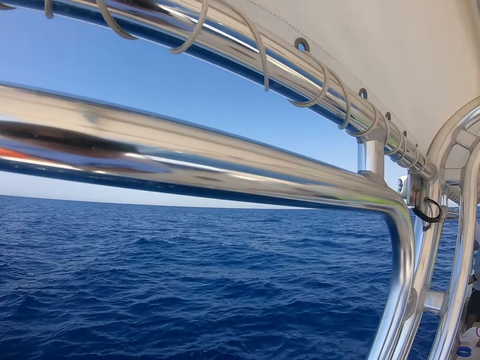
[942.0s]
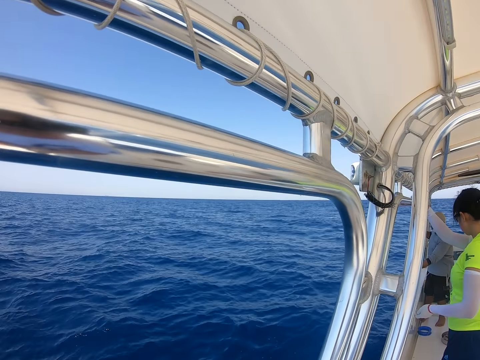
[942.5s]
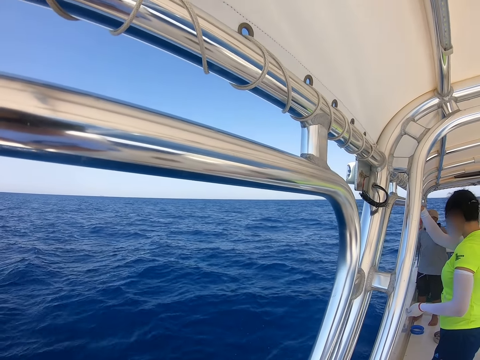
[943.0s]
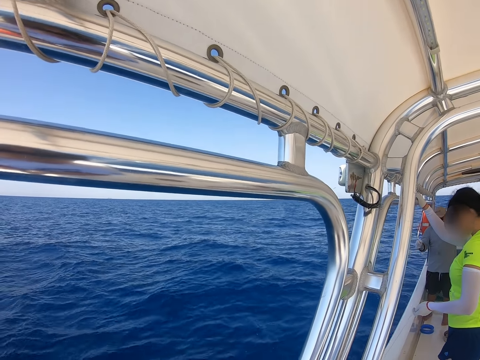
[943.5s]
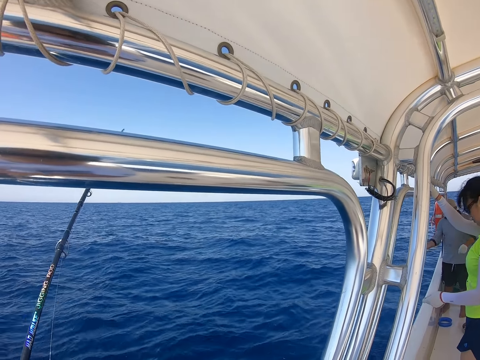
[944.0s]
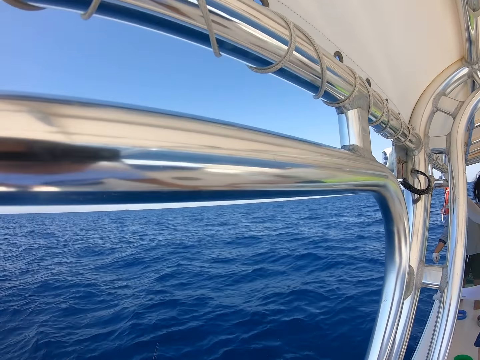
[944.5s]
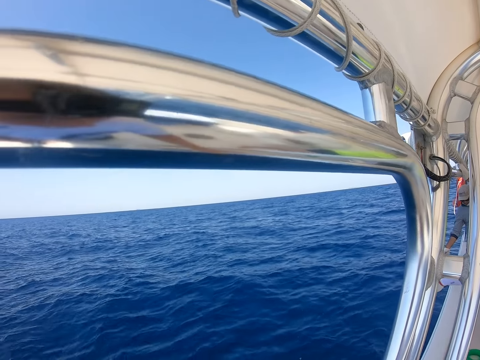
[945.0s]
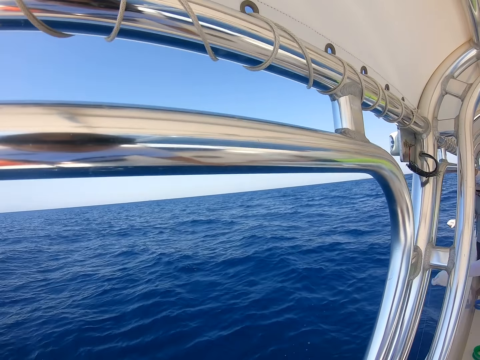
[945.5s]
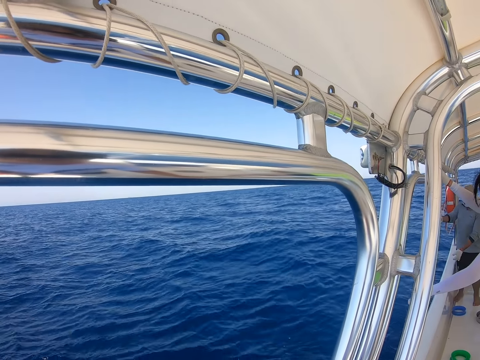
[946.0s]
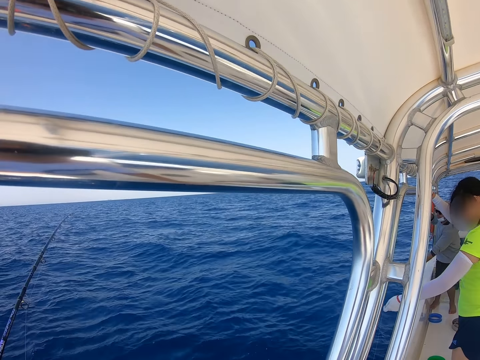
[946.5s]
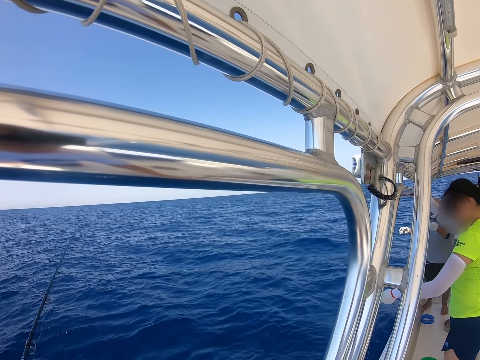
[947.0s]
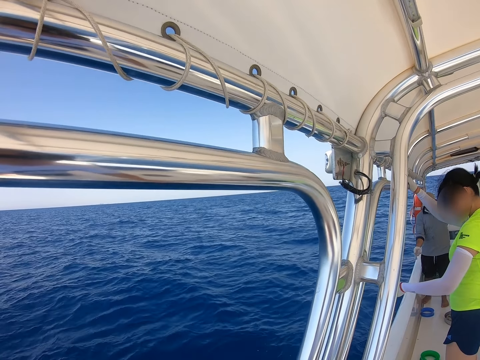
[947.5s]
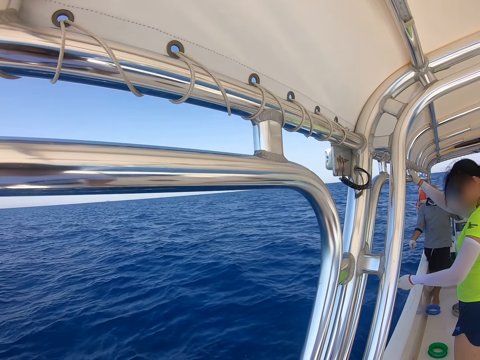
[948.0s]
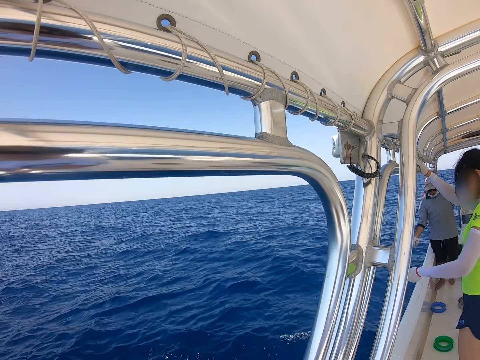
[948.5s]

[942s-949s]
A man stares at another man.

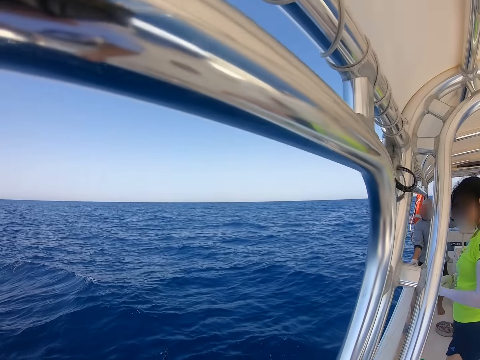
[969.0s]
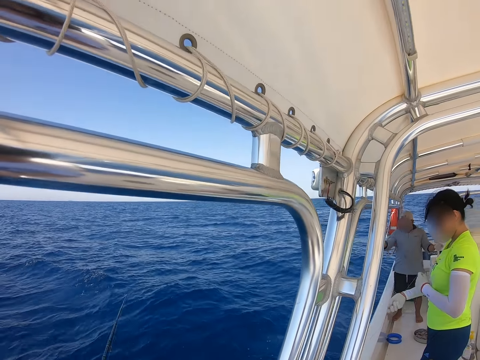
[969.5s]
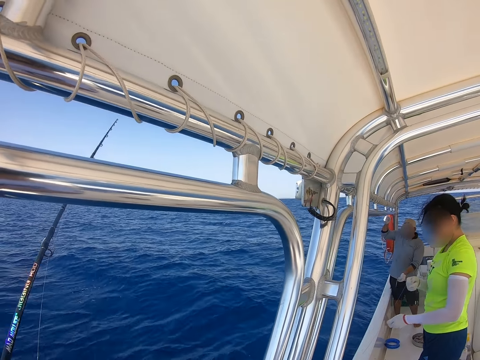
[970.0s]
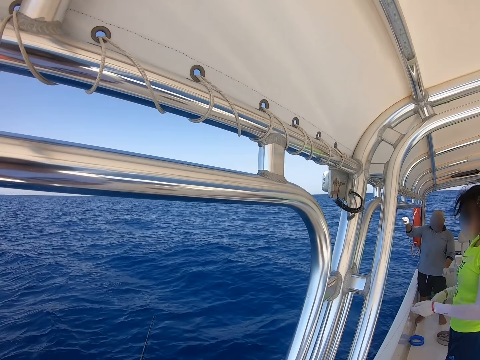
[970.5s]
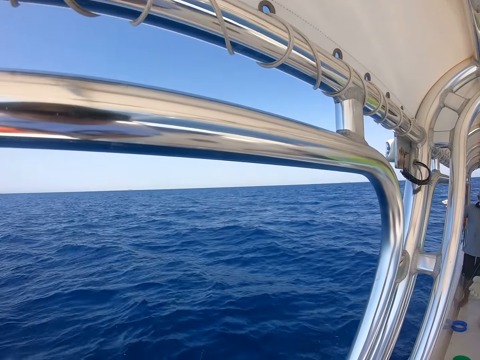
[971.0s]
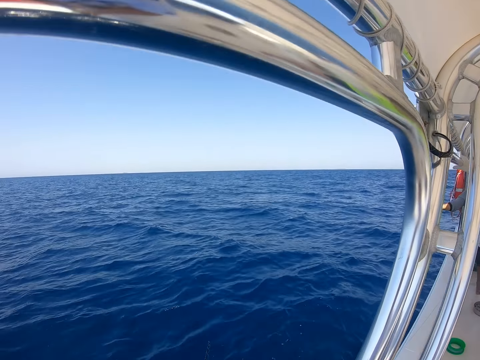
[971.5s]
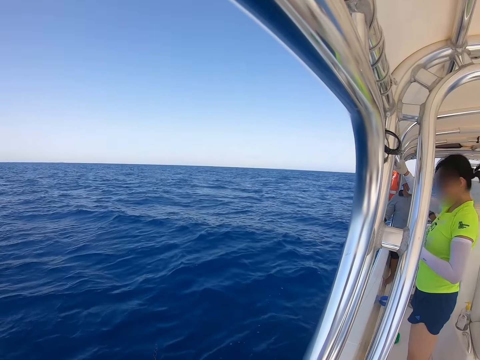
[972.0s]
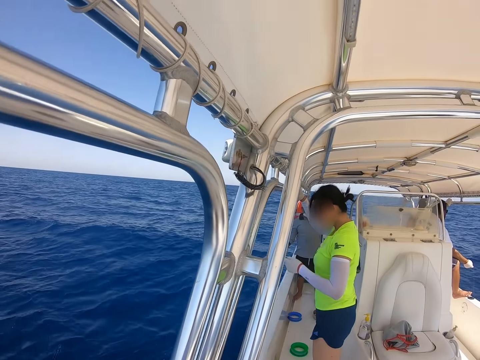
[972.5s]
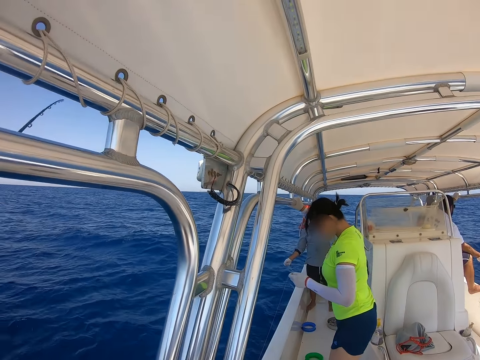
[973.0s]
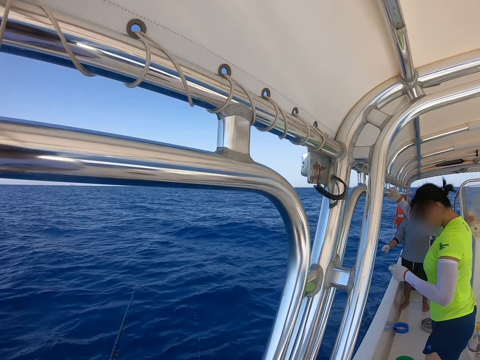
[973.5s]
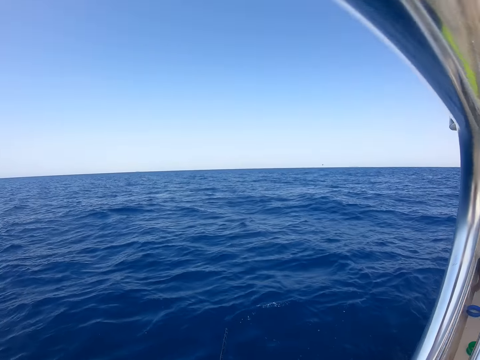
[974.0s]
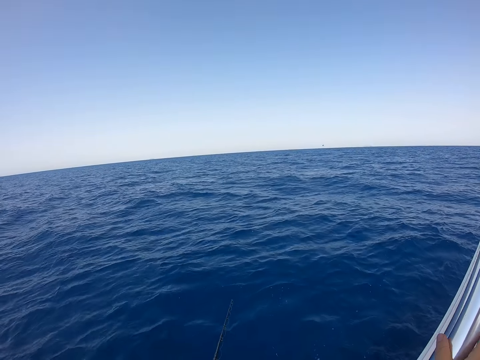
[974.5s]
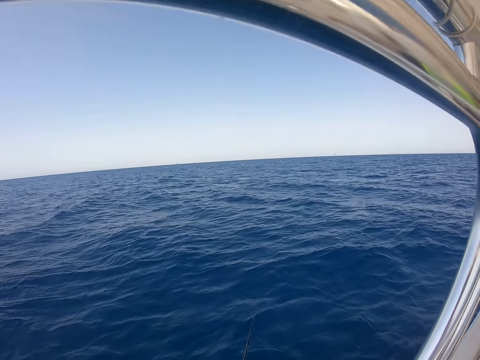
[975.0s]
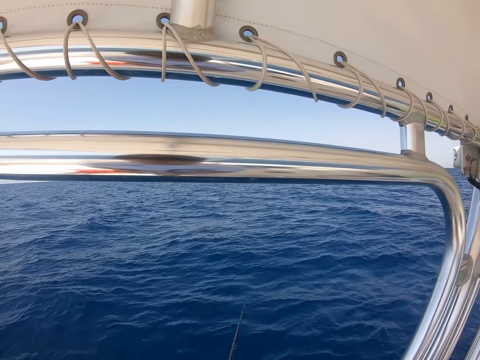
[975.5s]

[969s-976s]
A man pulls the string.

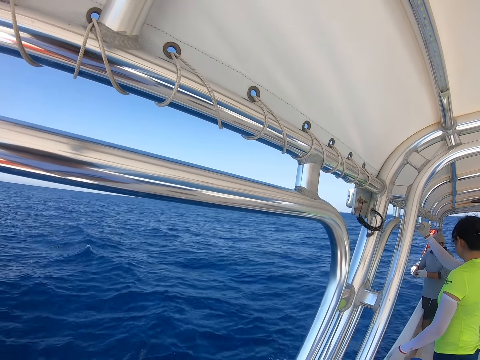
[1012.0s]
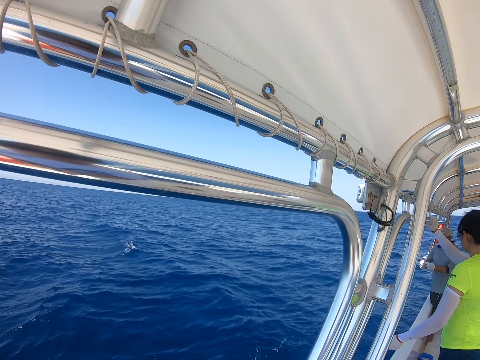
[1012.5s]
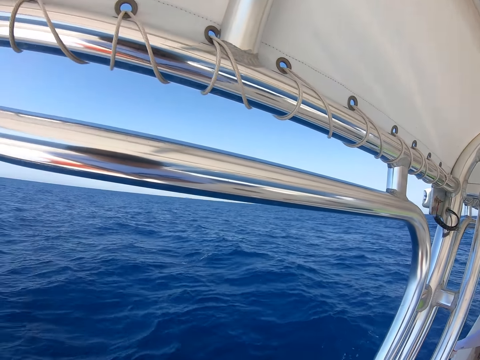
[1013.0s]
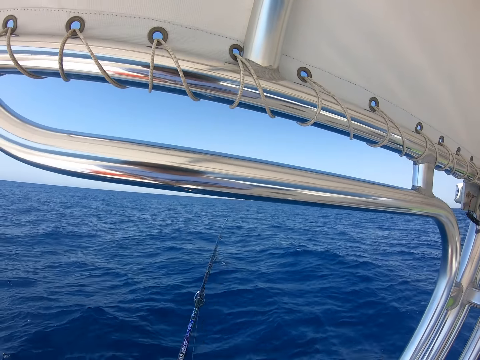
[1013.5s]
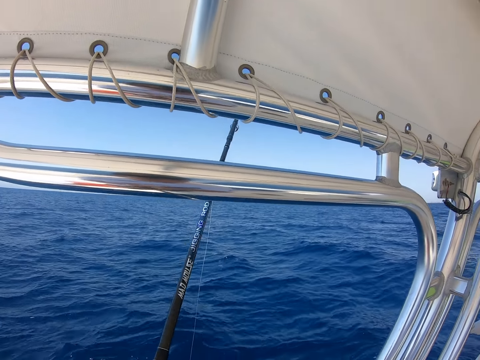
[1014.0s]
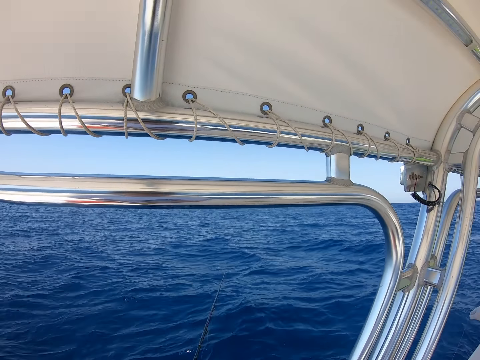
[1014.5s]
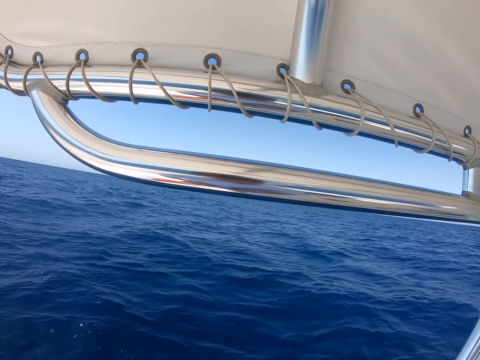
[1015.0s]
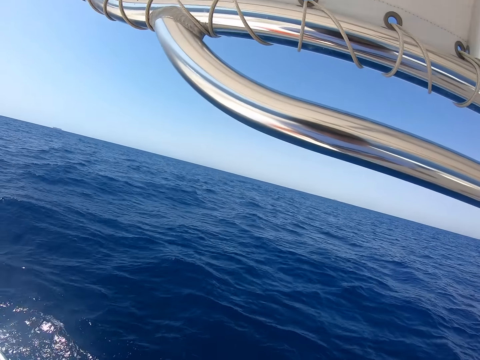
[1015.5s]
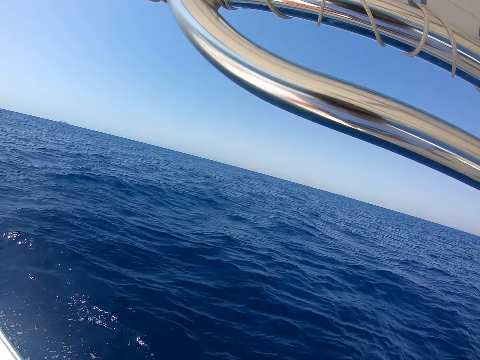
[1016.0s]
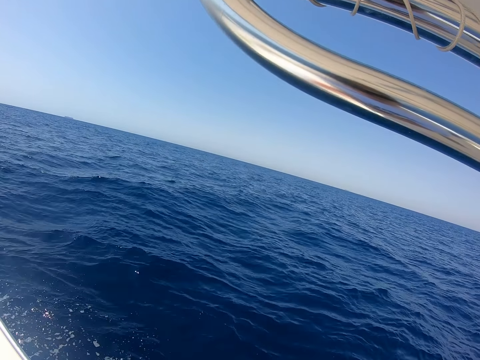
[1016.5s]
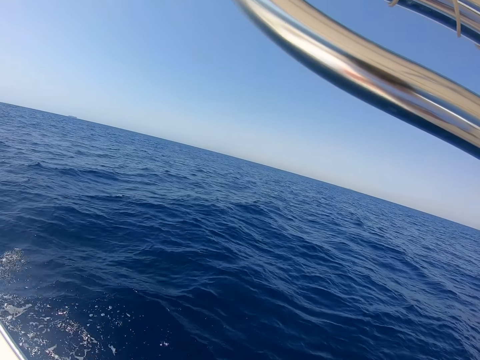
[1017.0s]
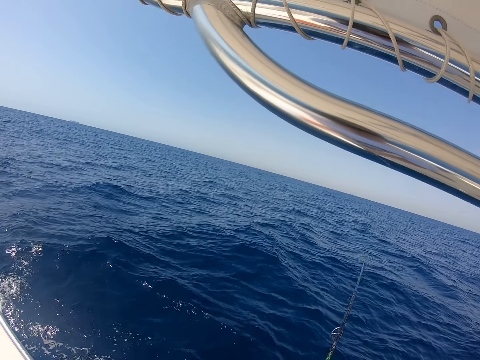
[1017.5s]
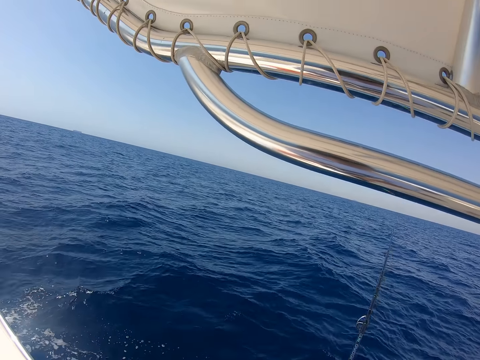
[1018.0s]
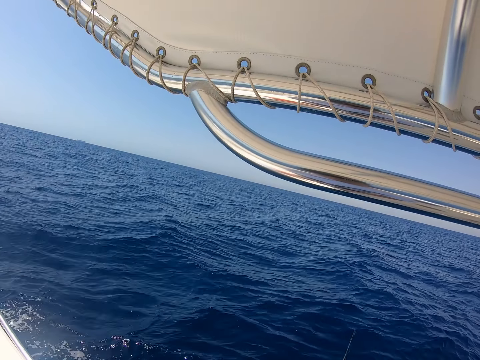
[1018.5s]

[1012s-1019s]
A man fixes the hook.

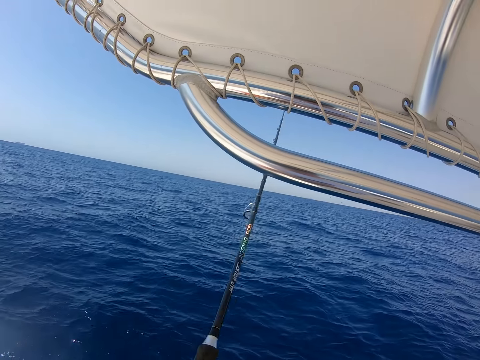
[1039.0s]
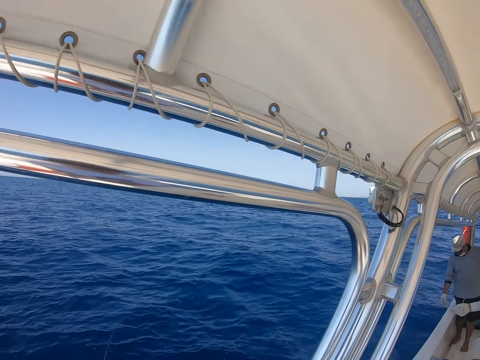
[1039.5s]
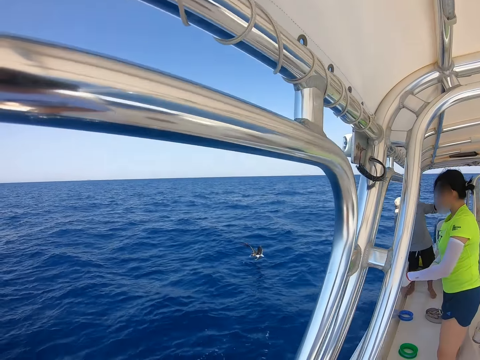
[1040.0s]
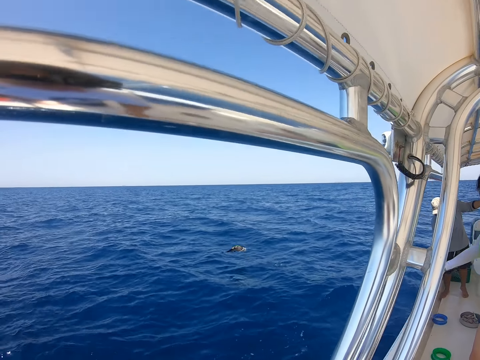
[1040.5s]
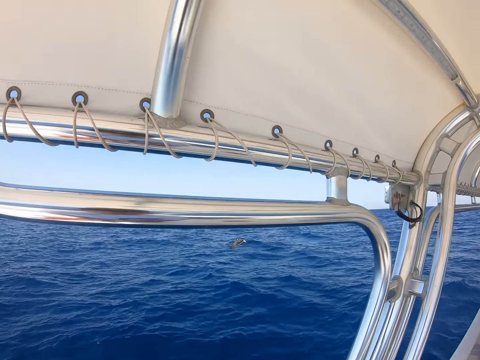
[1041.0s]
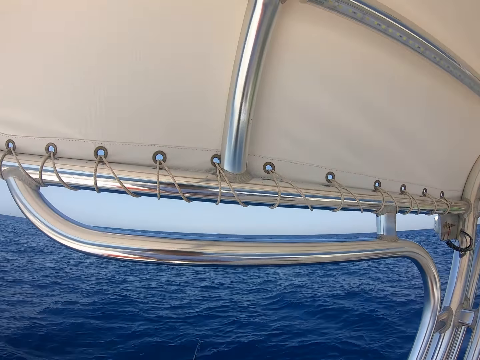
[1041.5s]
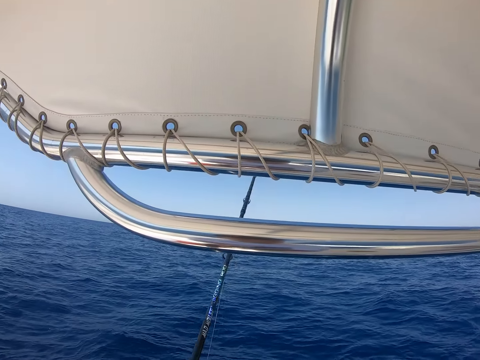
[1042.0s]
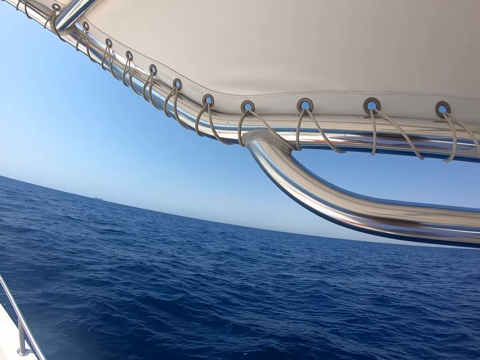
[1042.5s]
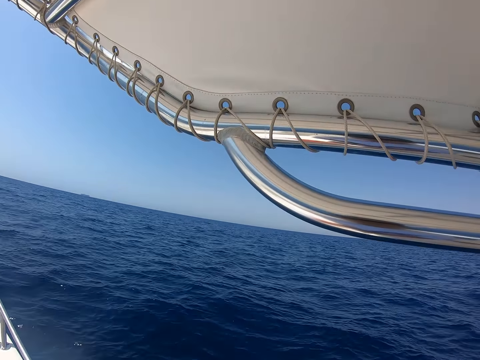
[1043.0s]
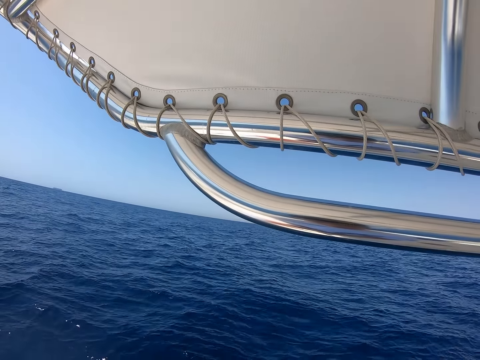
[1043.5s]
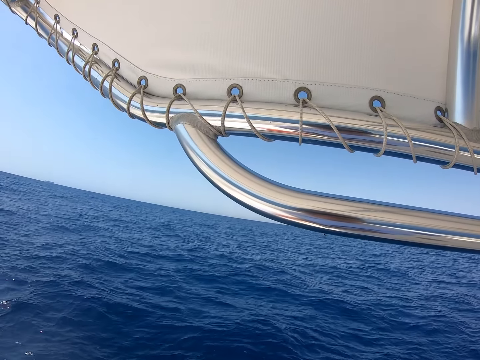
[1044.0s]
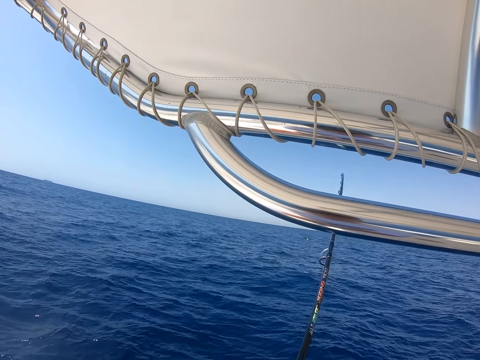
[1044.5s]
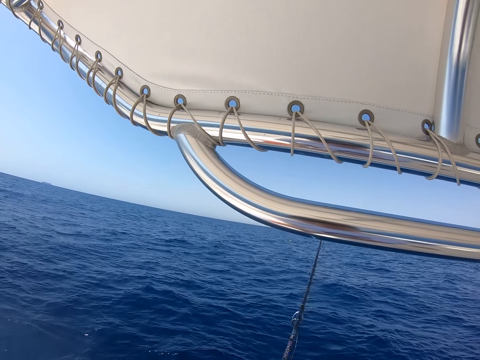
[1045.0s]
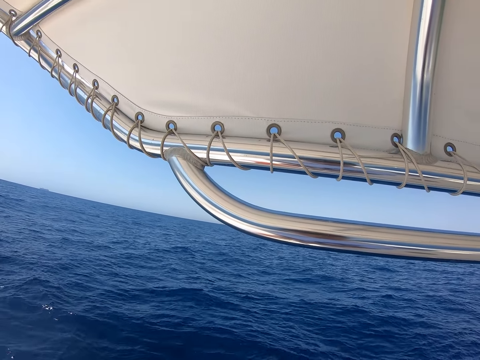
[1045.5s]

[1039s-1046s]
A man pulls the string.
